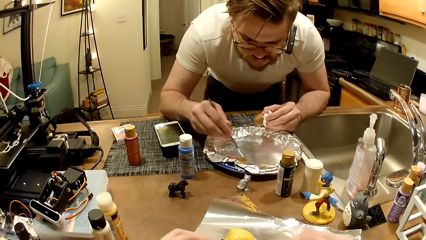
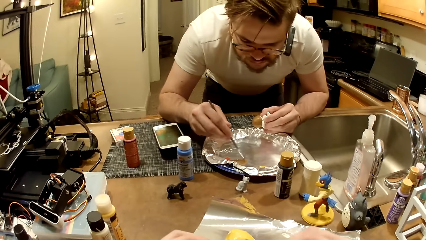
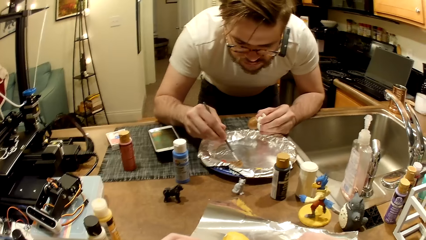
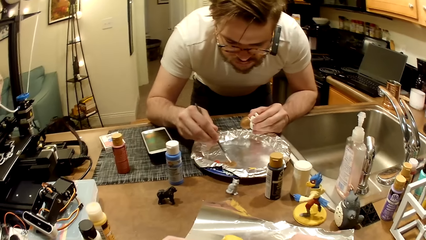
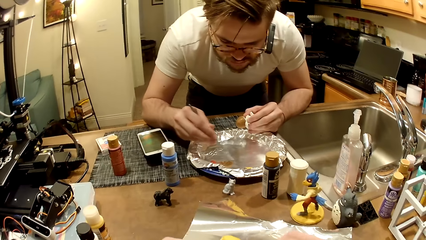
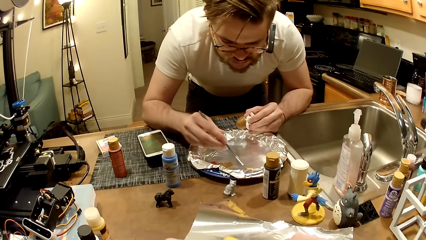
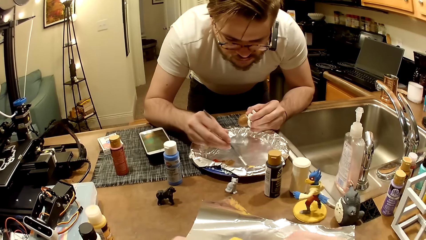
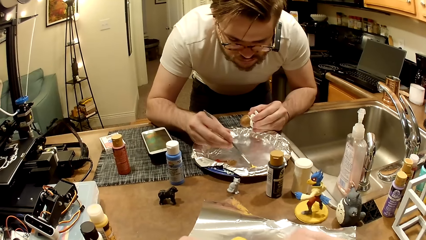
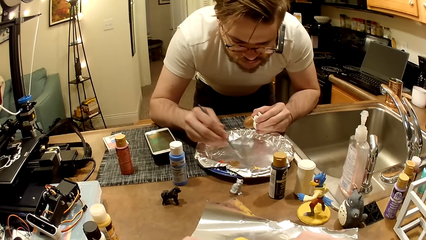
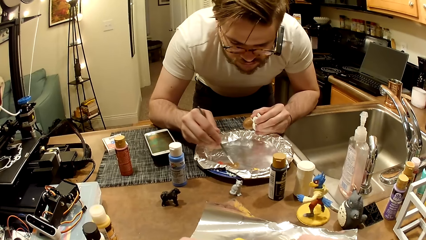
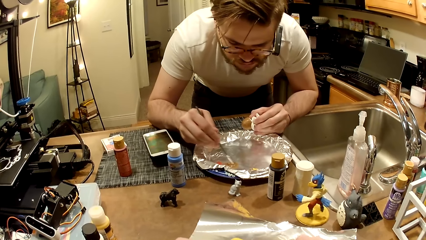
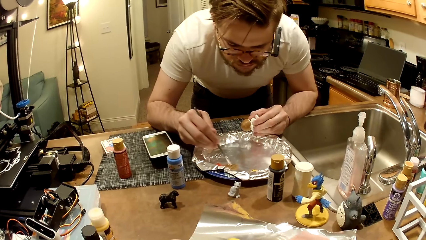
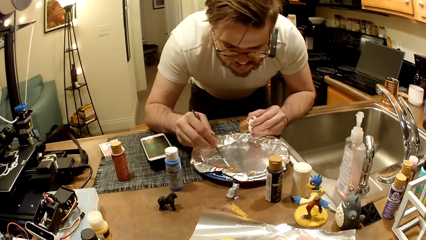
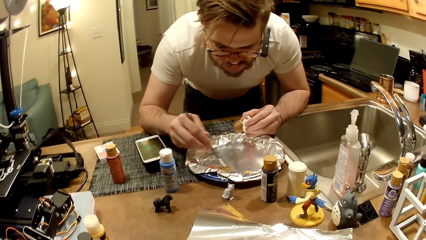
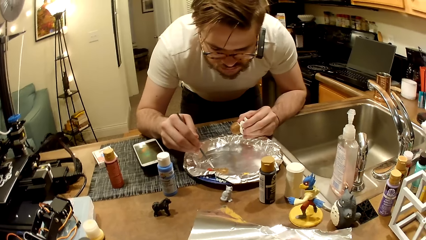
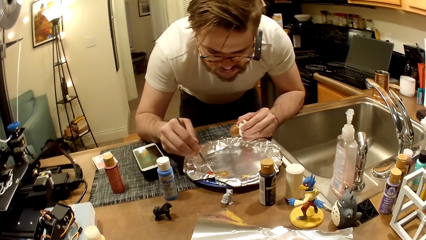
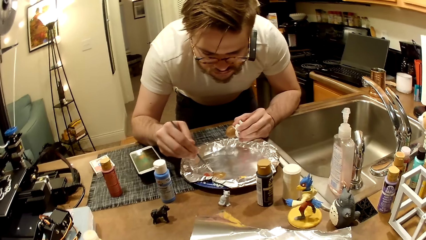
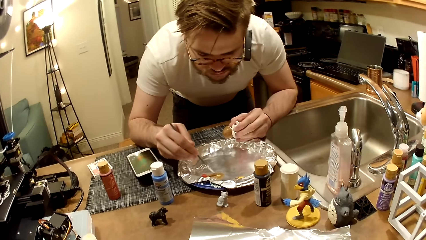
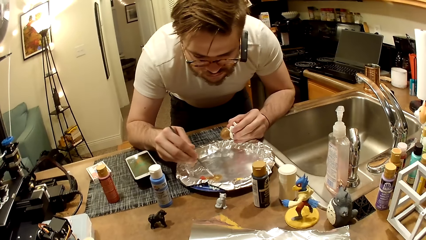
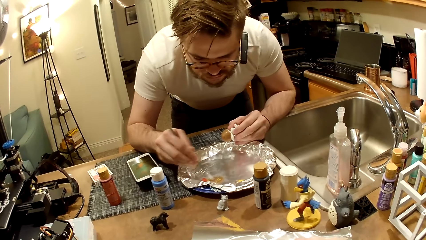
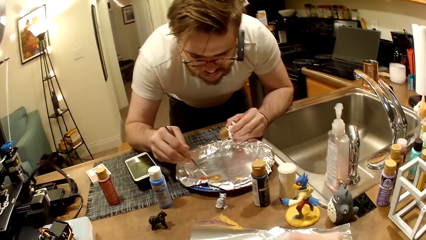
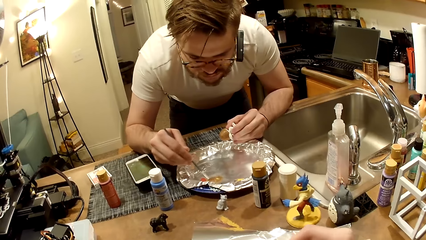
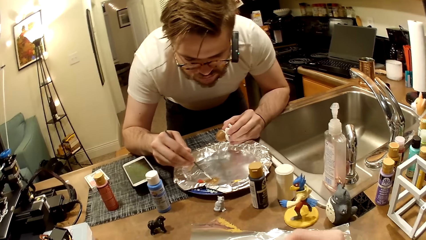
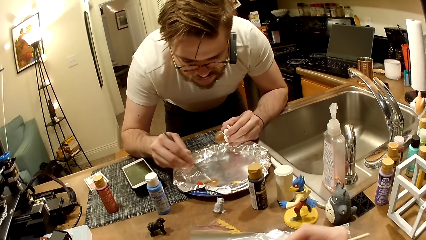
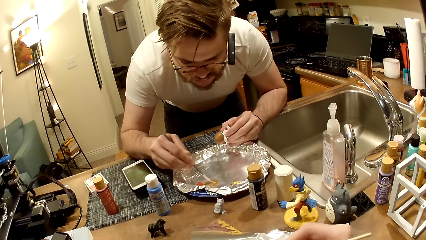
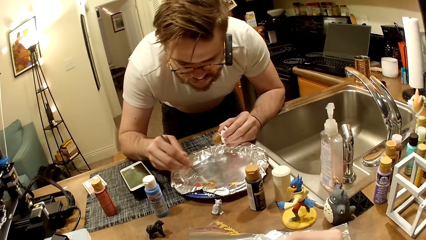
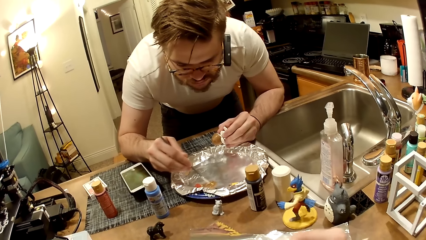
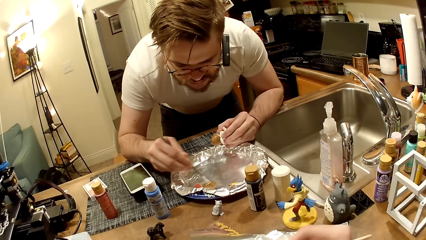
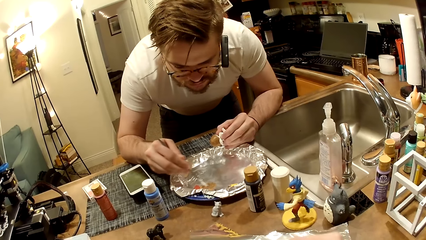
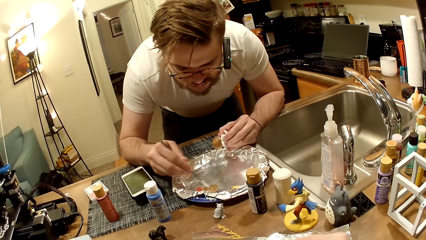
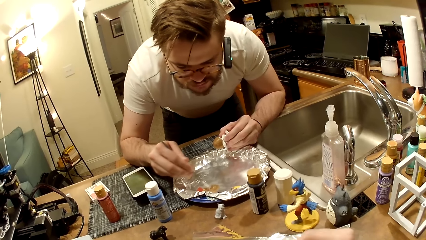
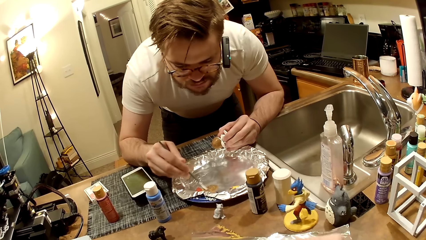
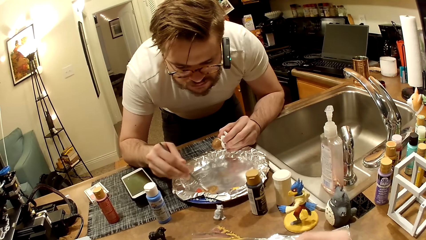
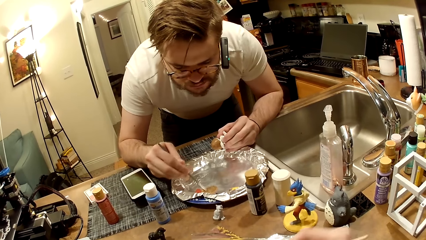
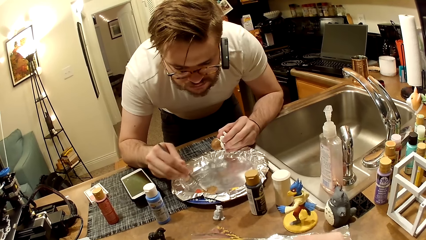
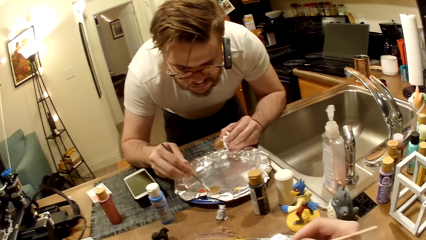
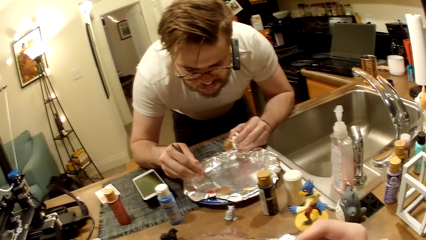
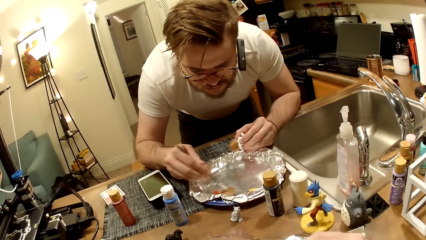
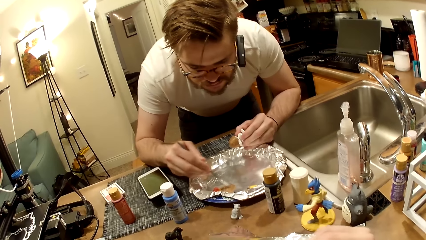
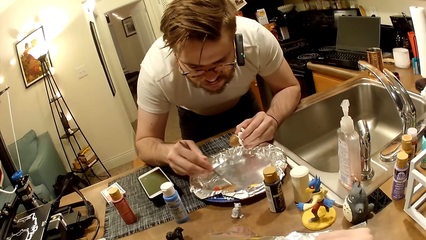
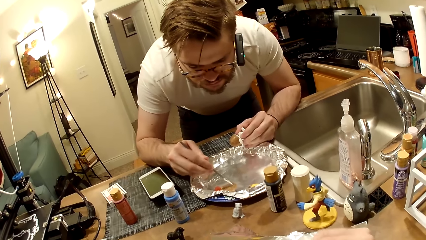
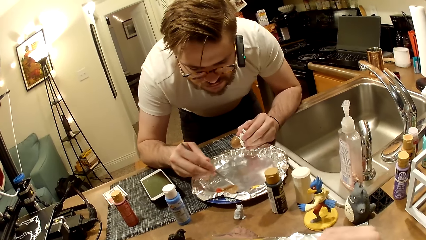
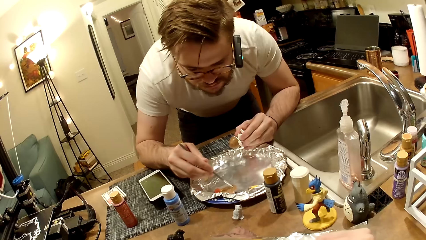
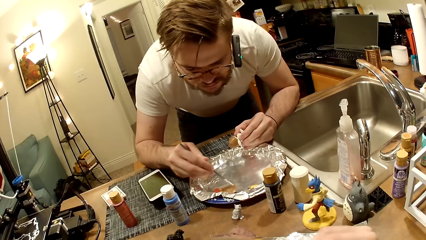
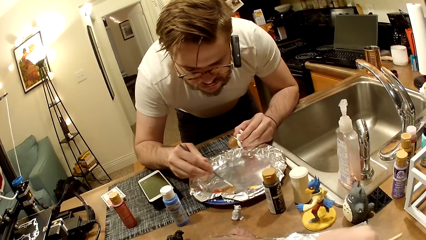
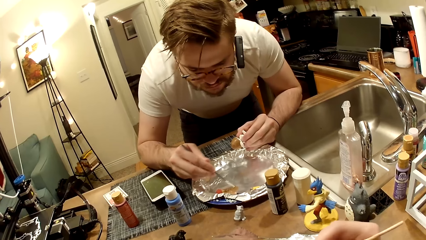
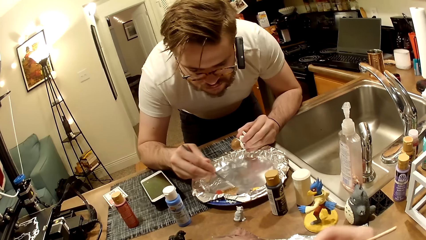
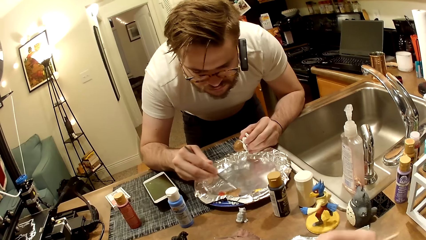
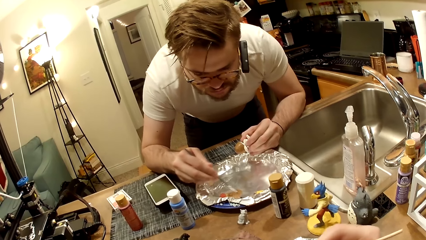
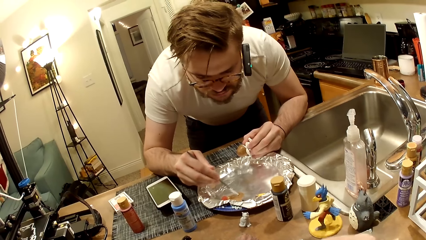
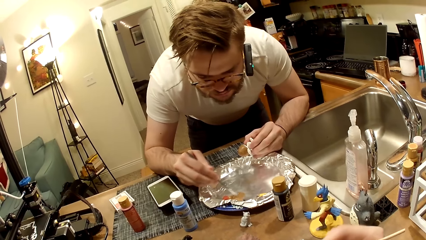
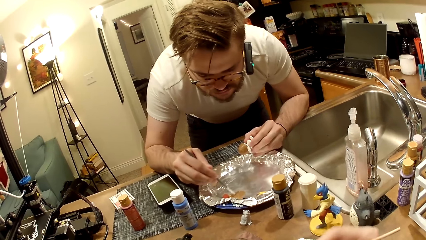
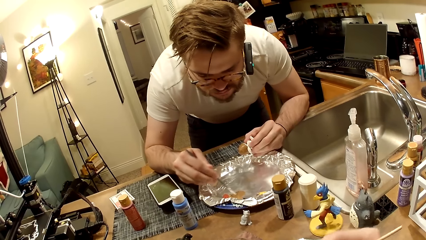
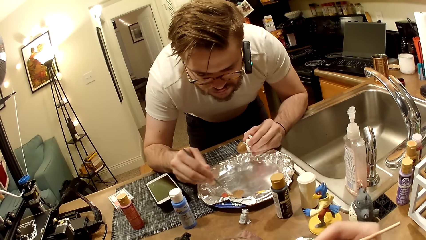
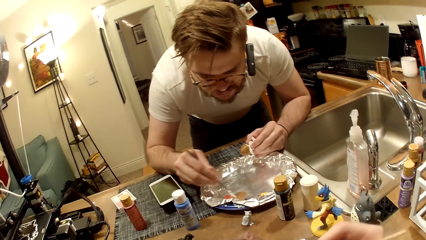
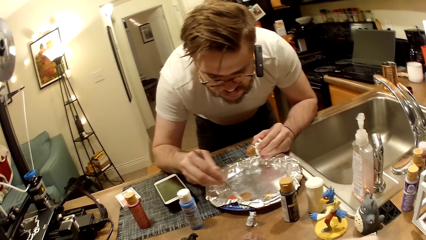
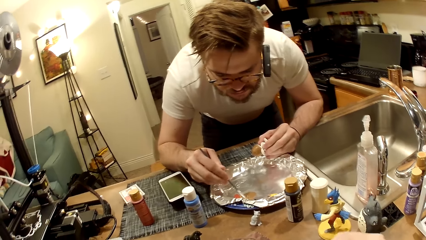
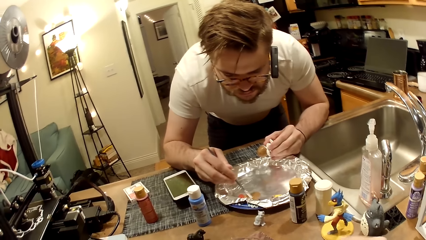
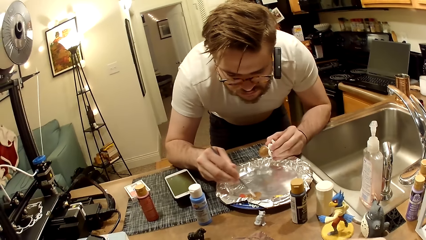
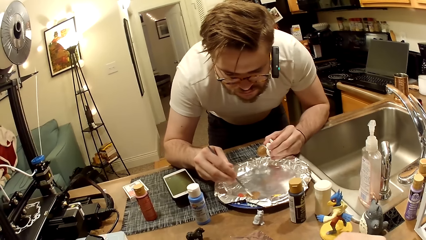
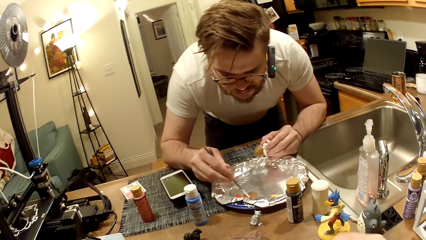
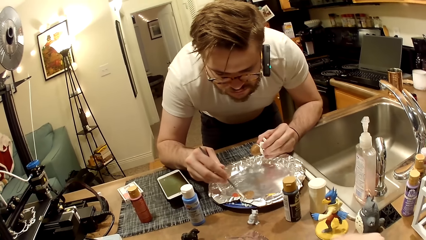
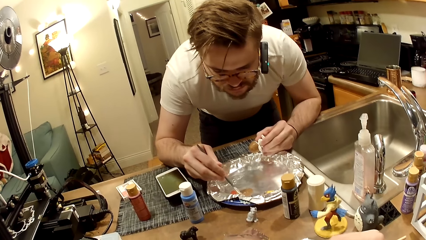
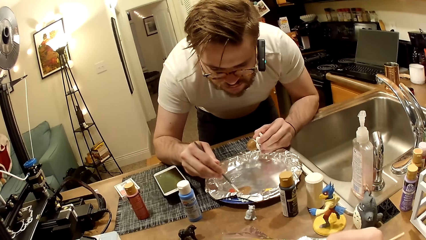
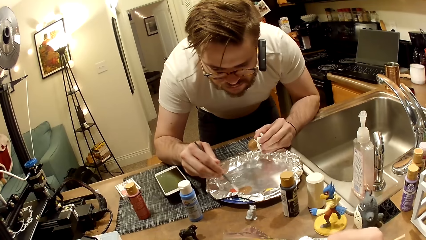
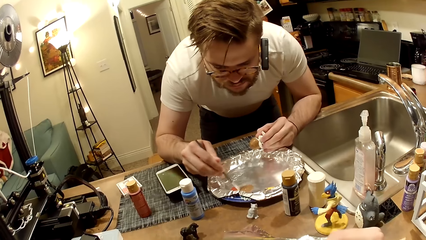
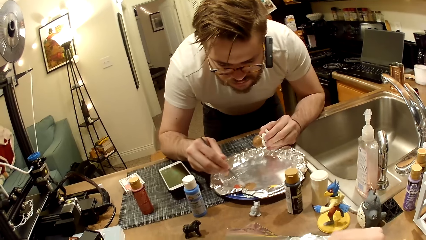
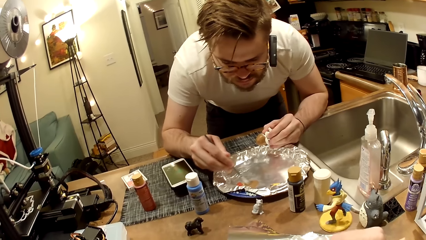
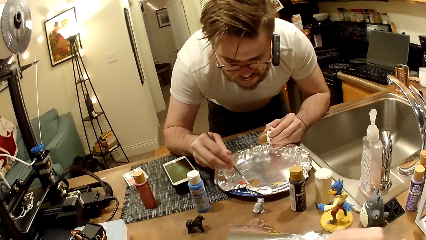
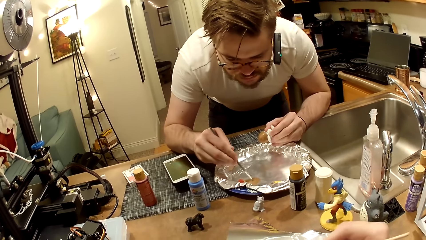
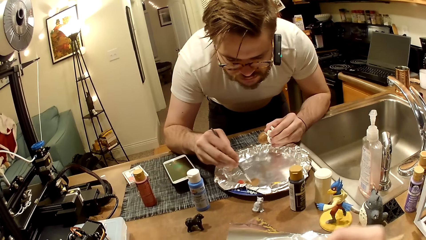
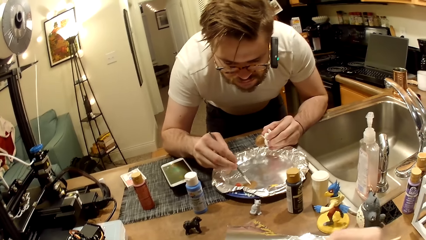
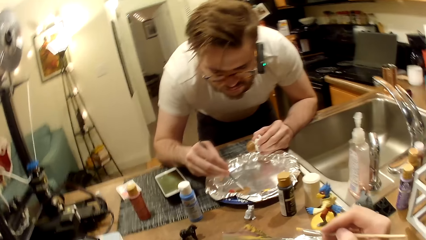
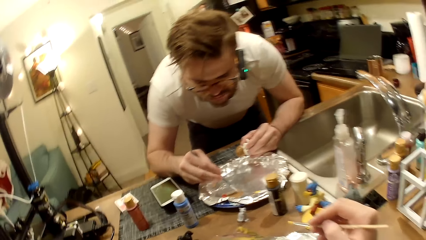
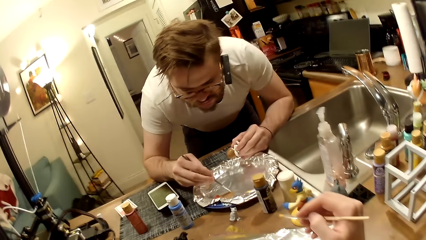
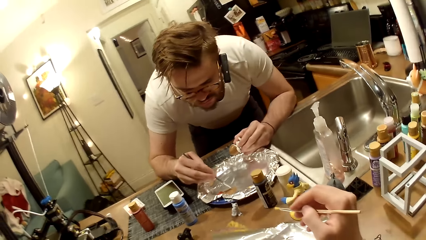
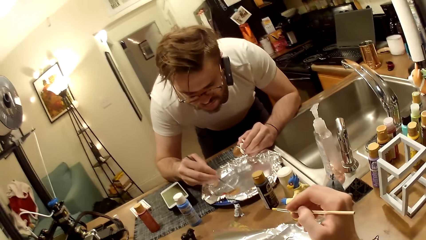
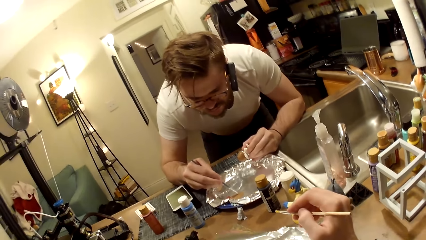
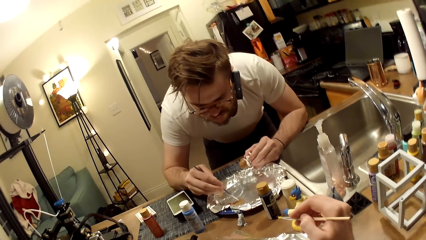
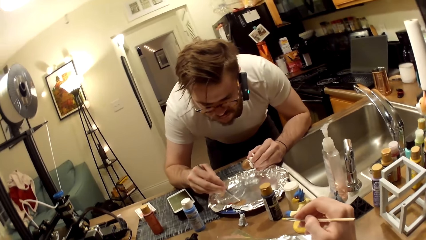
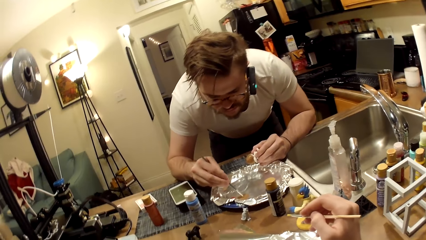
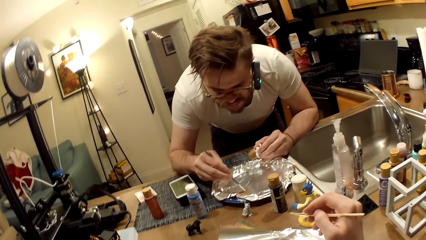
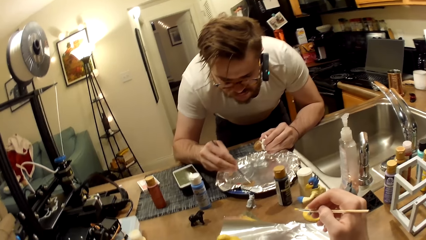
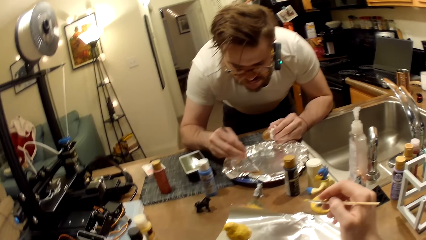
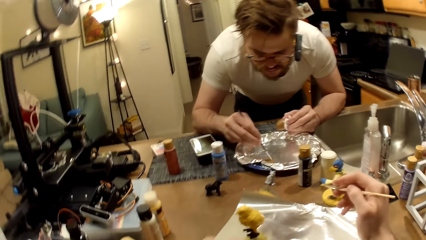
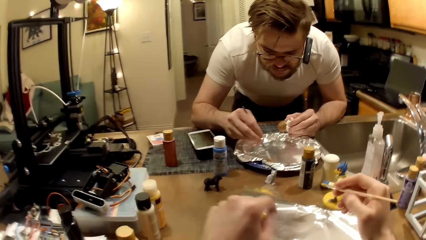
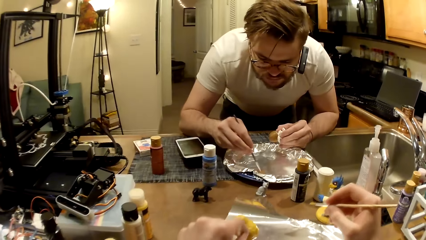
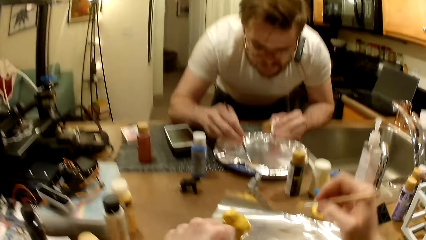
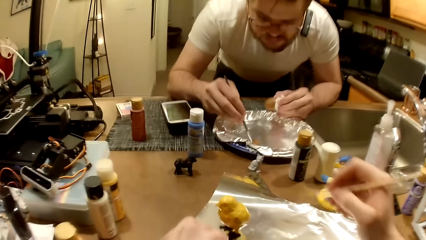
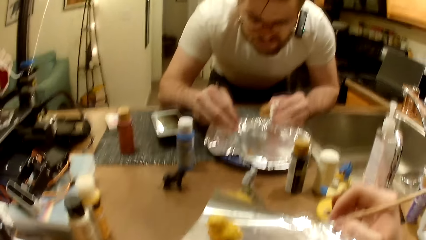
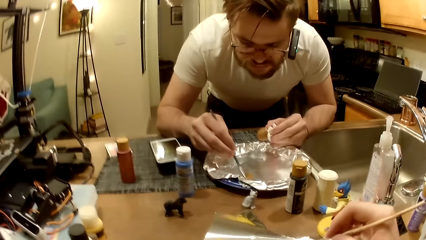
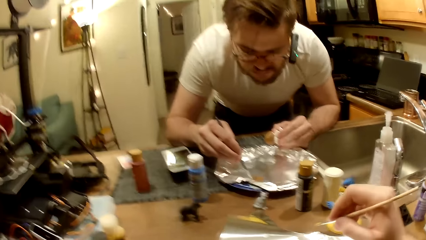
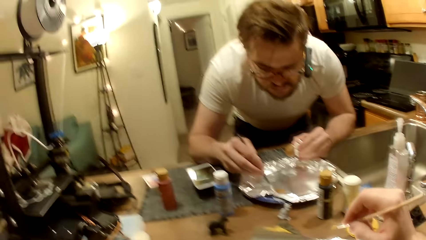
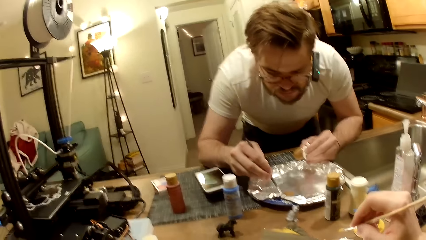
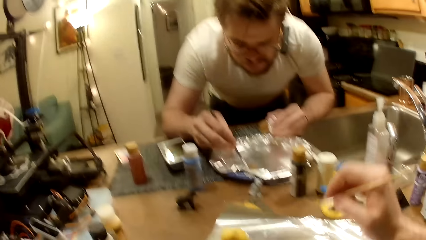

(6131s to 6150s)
The man scoops yellow oil paint from the tray. The man dips the scooped yellow oil paint into the mixed paint. The man stirs the mixture of paints. The camera wearer paints the bird sculpture with a painting brush. He holds the paint brush in his right hand.
